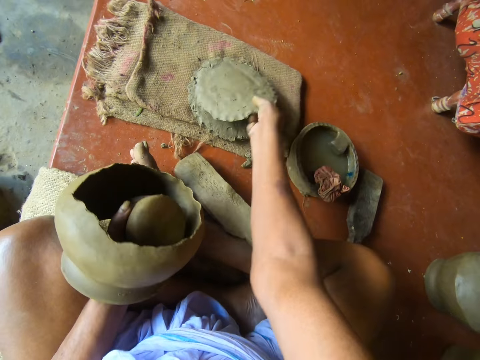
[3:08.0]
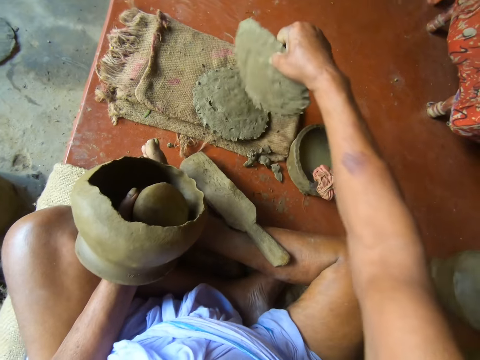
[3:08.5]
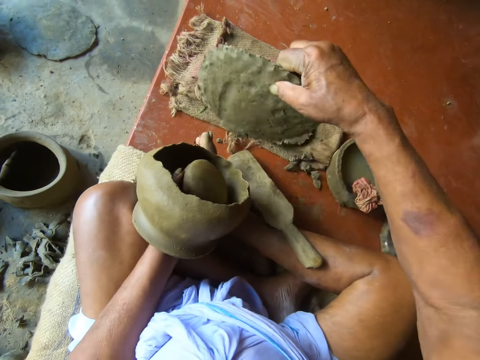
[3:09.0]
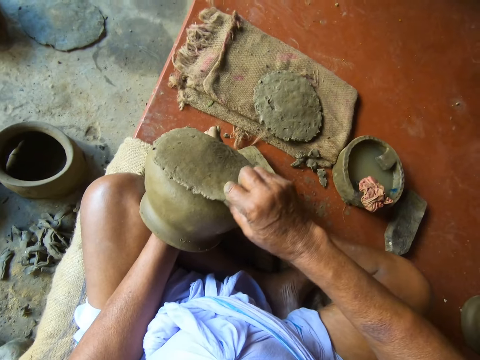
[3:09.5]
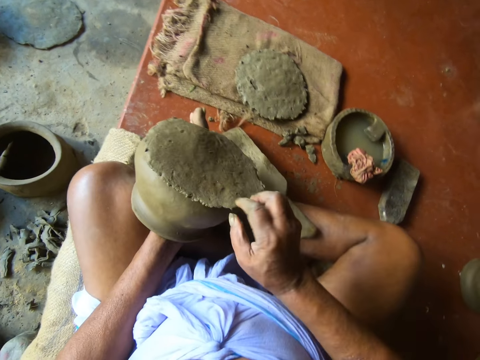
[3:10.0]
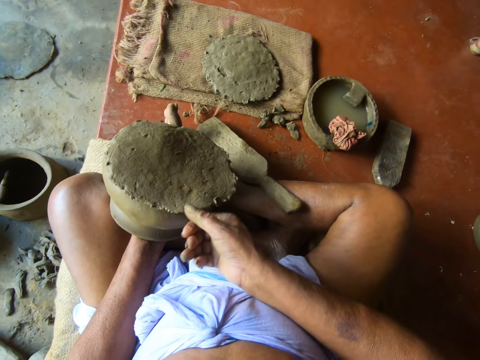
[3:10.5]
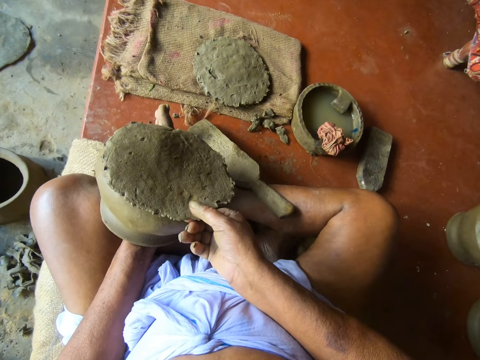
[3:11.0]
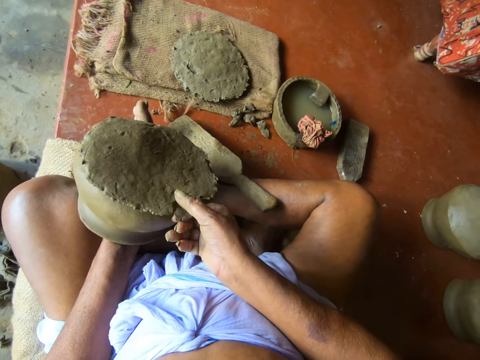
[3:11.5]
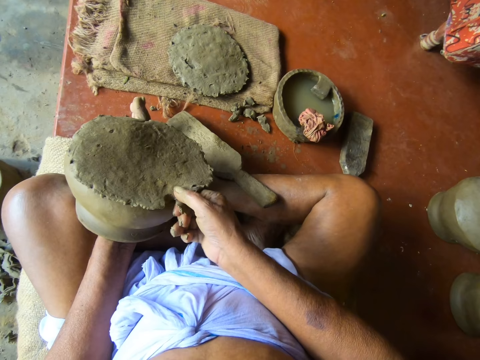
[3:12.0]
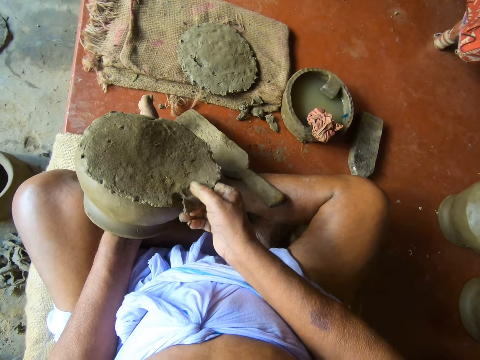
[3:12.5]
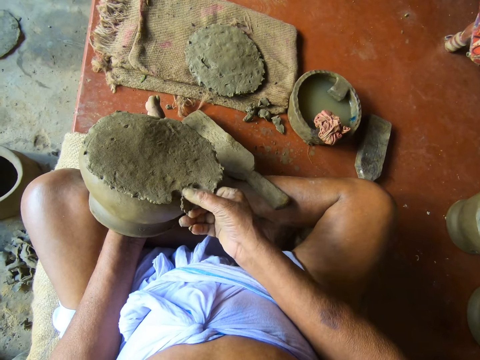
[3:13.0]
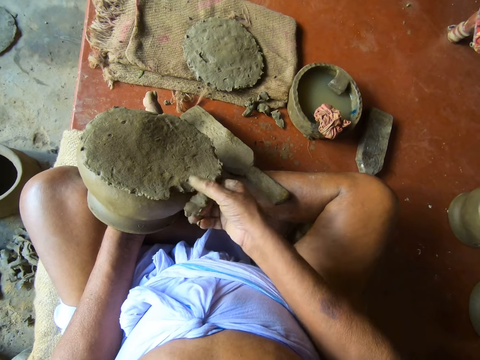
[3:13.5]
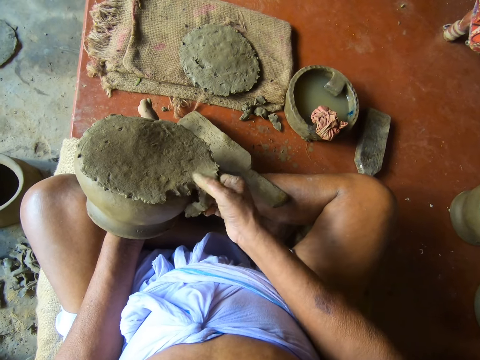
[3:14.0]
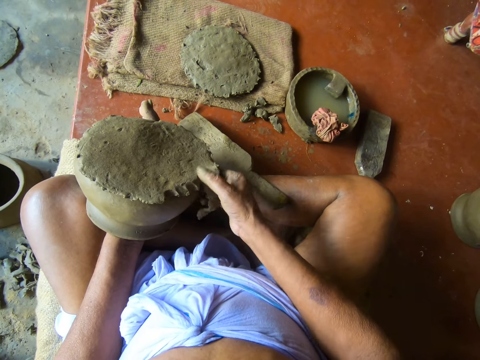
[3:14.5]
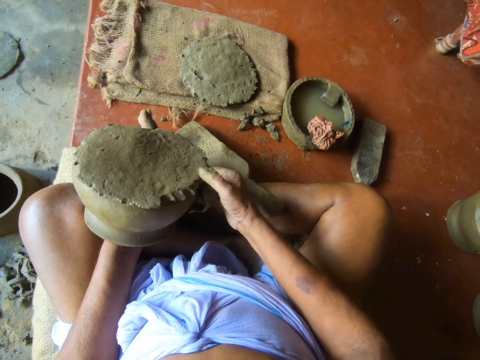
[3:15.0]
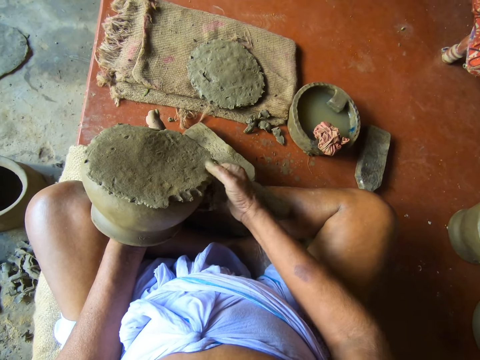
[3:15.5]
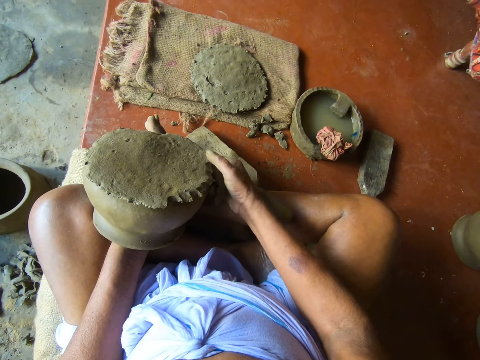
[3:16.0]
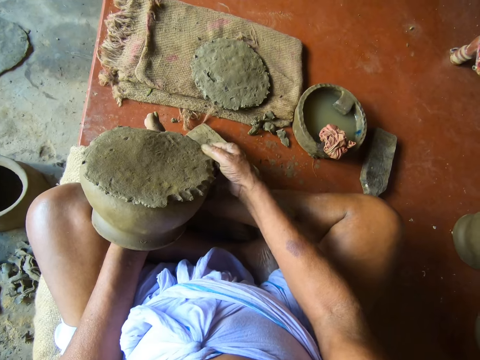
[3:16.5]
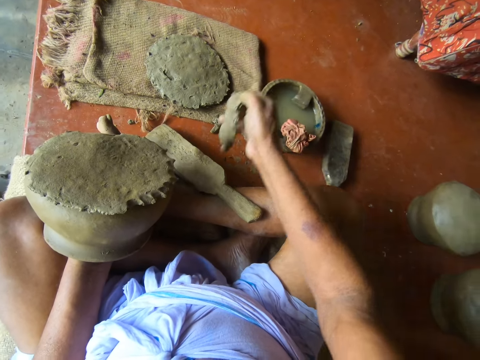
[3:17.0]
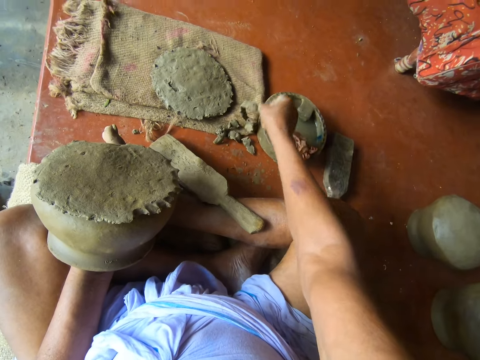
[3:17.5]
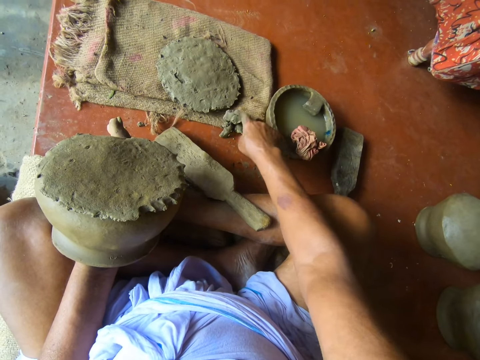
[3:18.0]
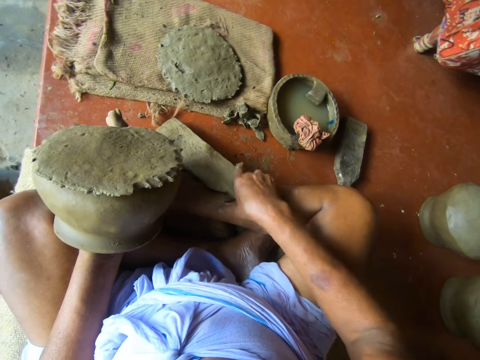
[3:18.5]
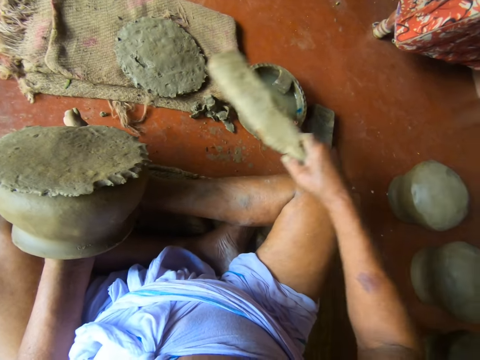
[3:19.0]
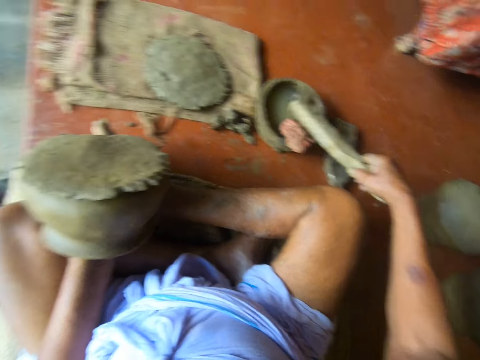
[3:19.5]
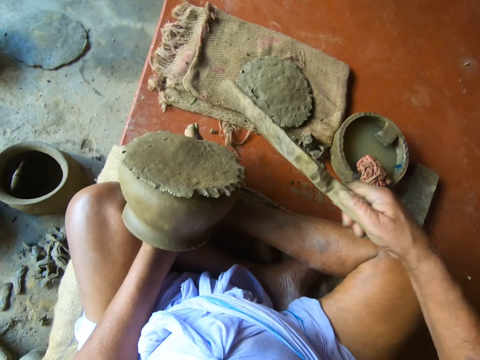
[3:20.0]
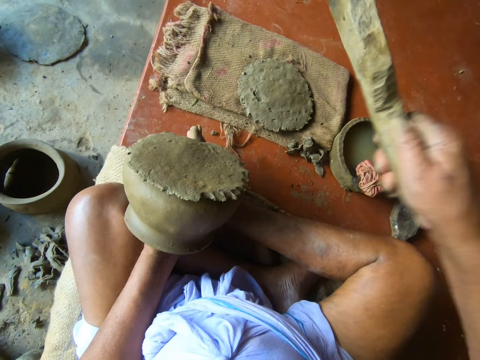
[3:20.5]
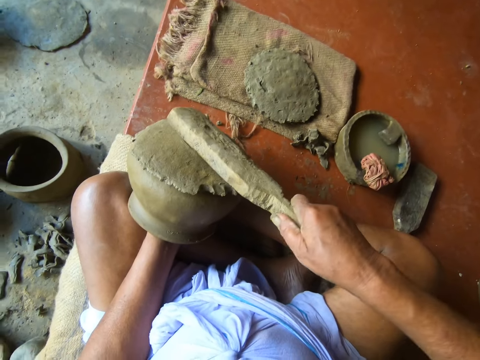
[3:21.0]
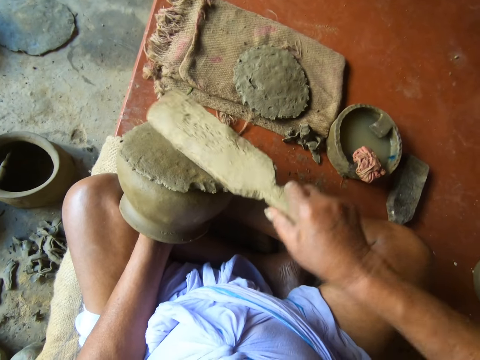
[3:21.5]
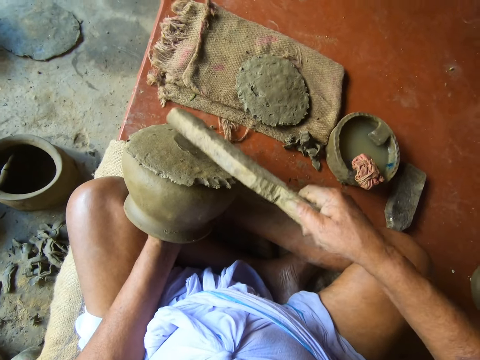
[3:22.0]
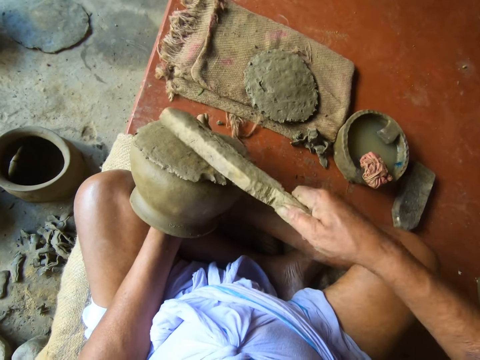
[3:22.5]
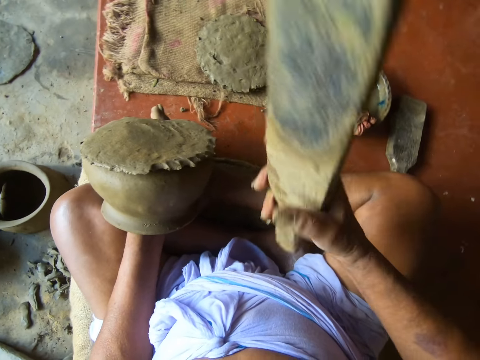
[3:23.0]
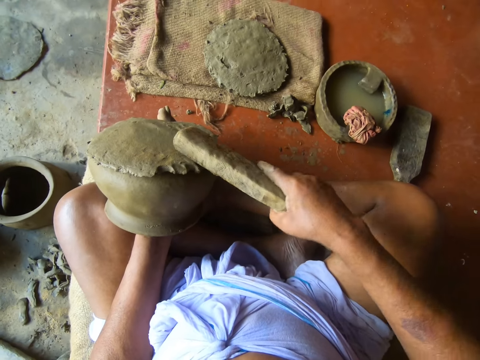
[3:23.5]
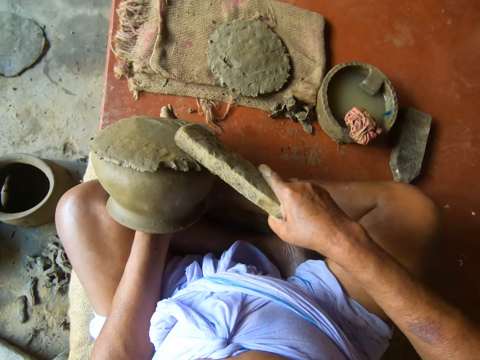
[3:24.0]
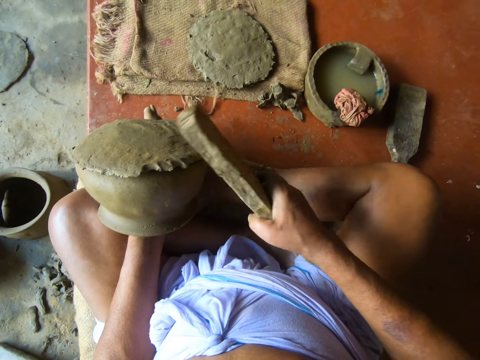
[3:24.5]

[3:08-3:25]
The camera wearer puts the mold base on the clay mold with his right hand. He cuts the mold base with his right hand. He drops a cut from the mold base on the floor with his right hand. He picks the molding stick on the floor with his right hand. He dips the molding stick in the pot of water with his right hand. He gently hits the pot with a piece of wood. He forms a clay pot with the molding stick in his right hand.

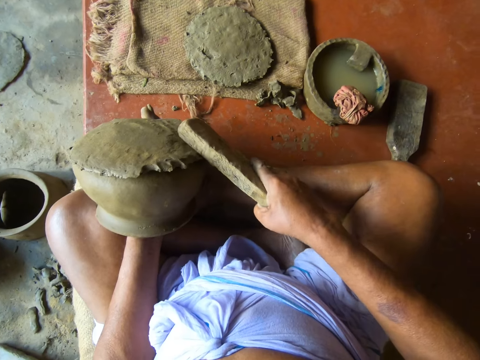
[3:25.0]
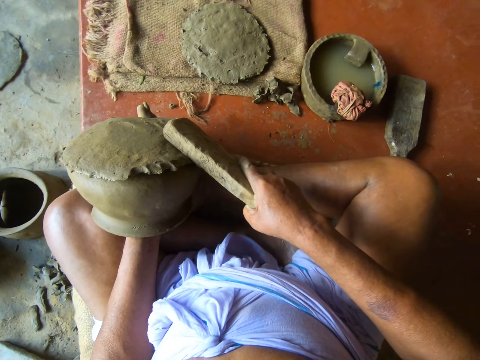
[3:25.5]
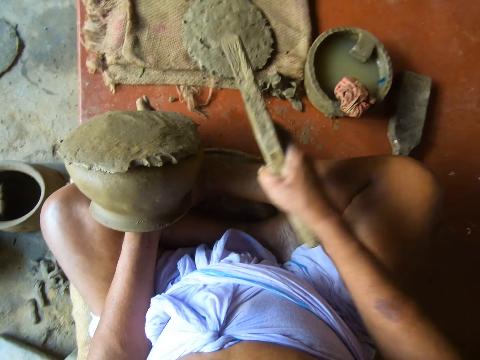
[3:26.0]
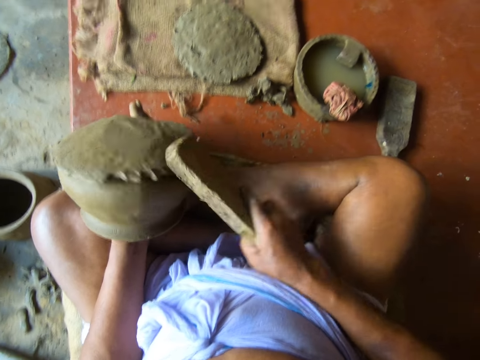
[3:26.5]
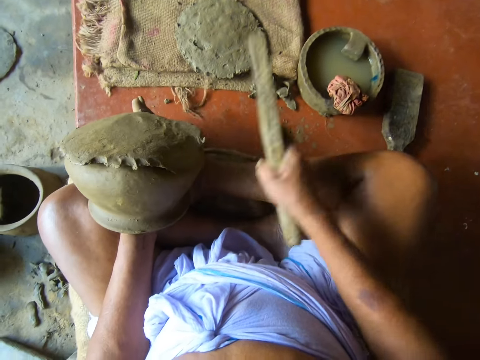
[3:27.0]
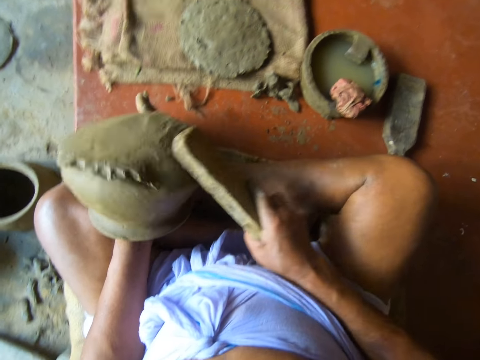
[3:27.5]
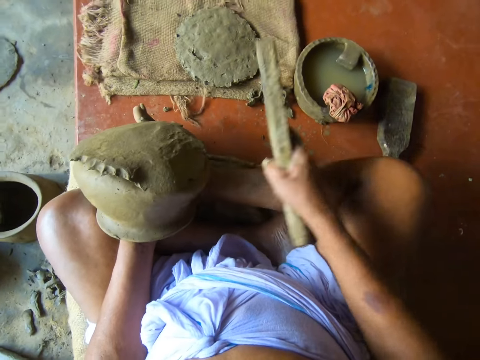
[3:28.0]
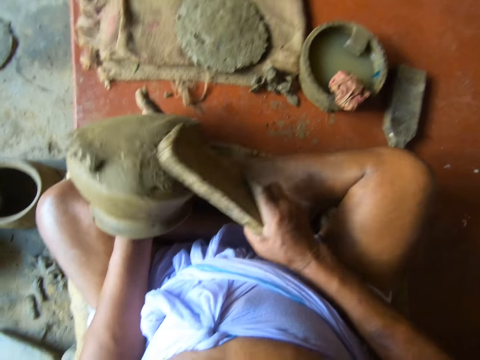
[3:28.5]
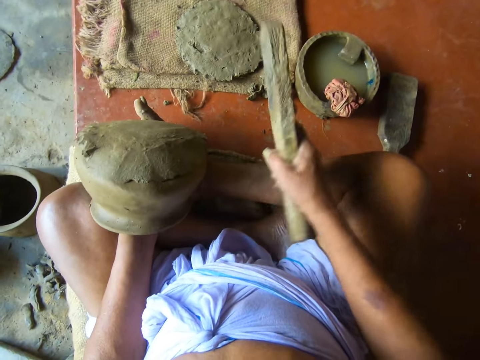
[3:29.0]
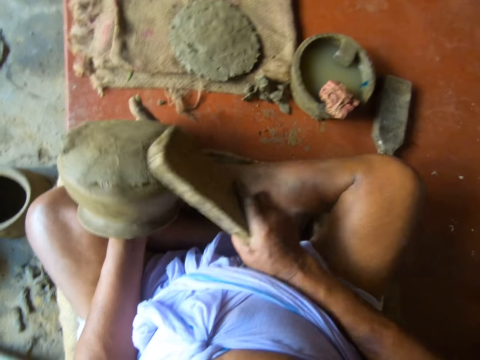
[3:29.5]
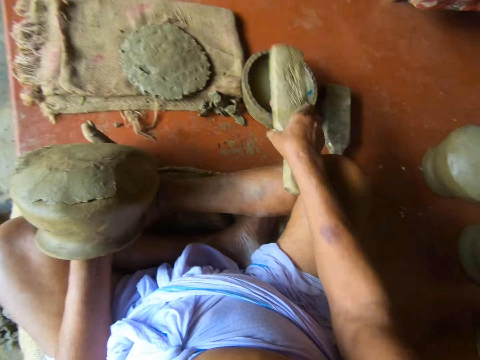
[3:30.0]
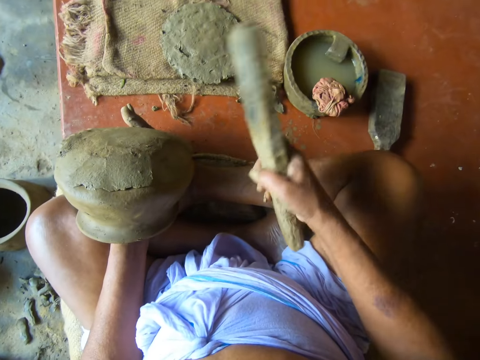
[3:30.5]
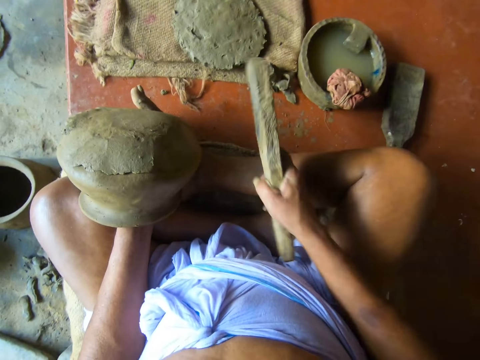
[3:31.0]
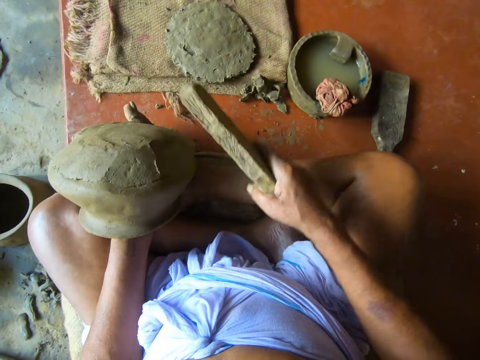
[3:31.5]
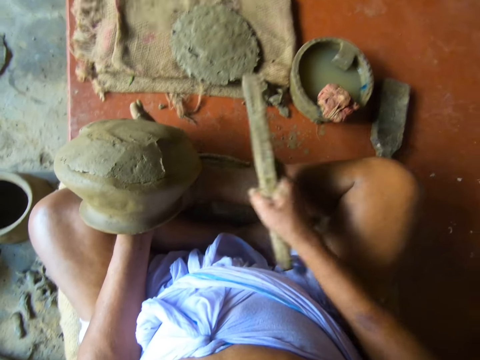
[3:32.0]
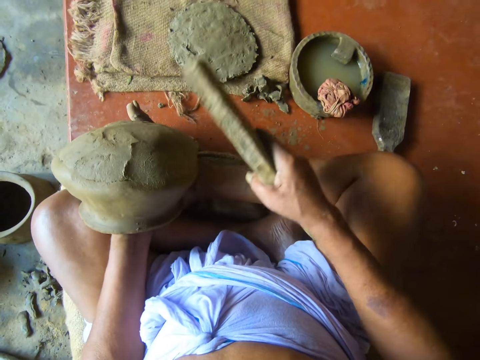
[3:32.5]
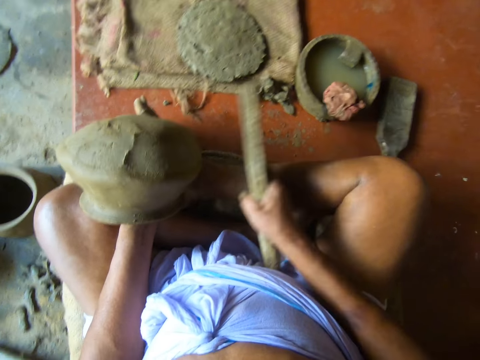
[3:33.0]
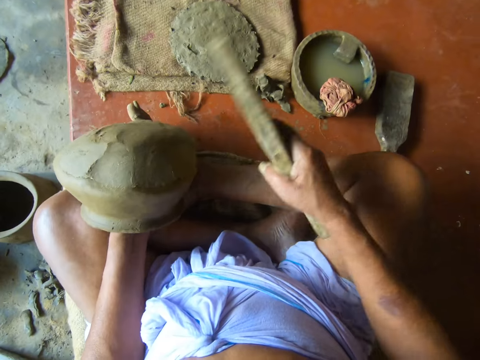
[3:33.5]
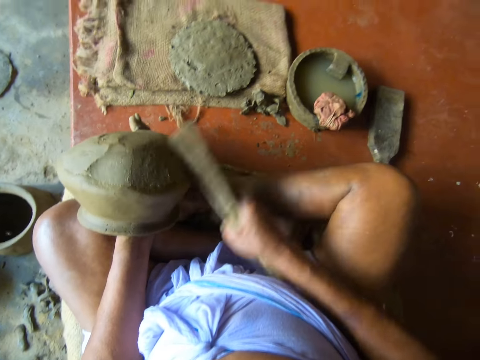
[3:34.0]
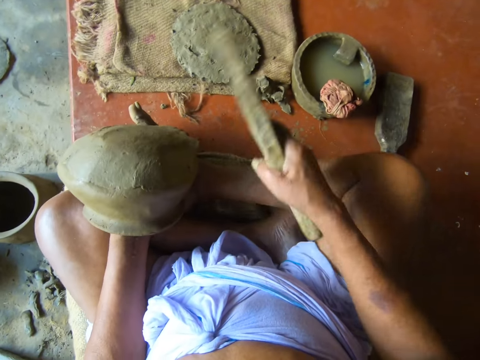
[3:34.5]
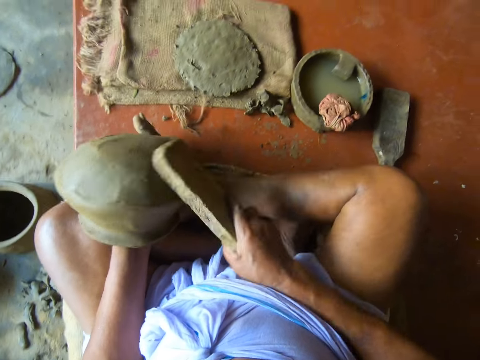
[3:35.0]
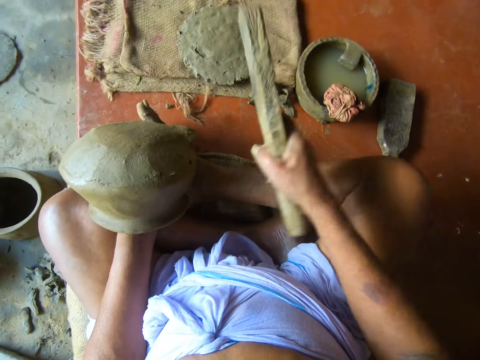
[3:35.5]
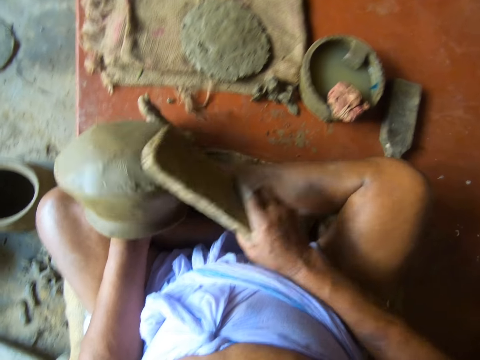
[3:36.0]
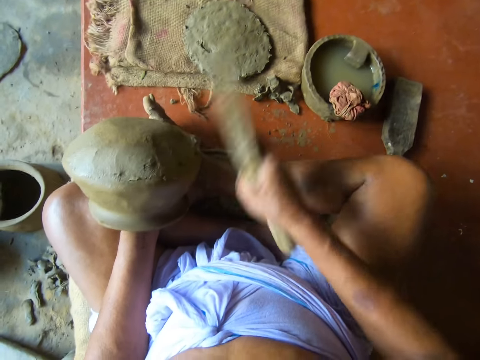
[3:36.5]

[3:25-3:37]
The camera wearer dips the molding stick in the pot of water with his right hand. He gently hits the pot with a piece of wood. He molds the clay pot with the molding stick in his right hand.
